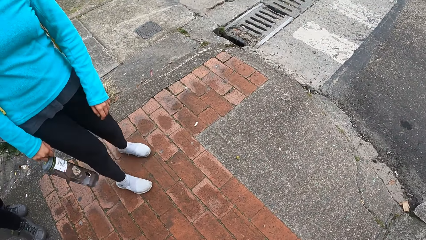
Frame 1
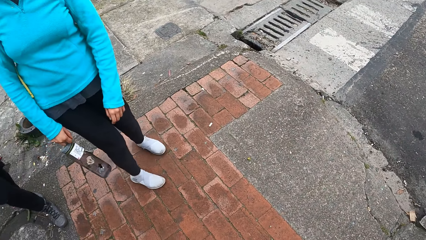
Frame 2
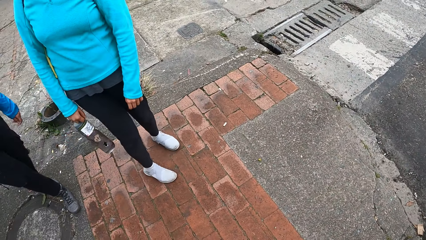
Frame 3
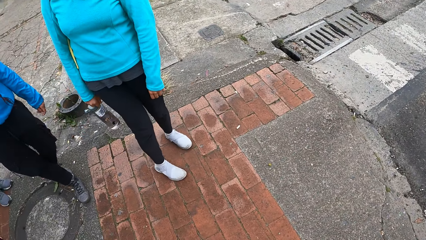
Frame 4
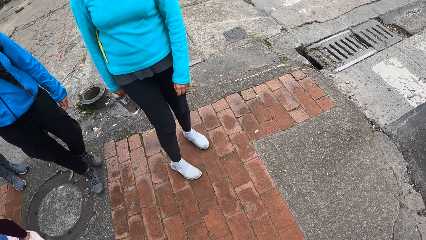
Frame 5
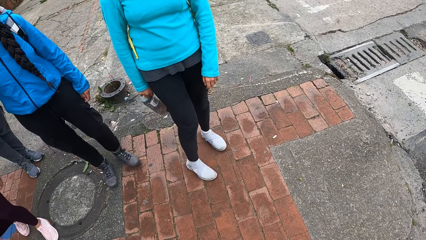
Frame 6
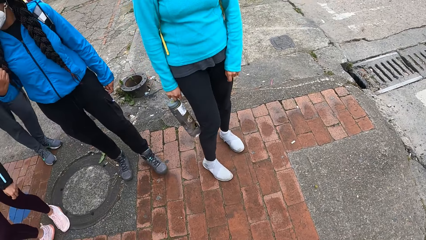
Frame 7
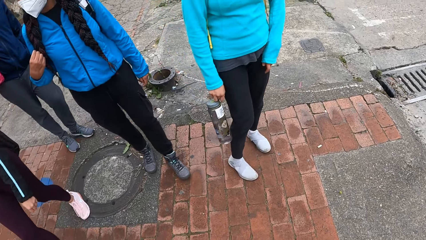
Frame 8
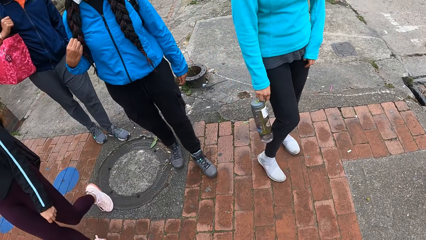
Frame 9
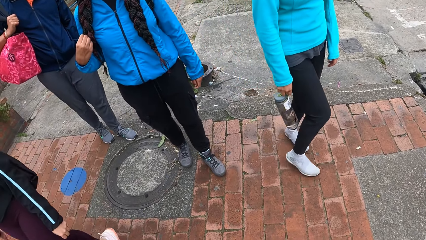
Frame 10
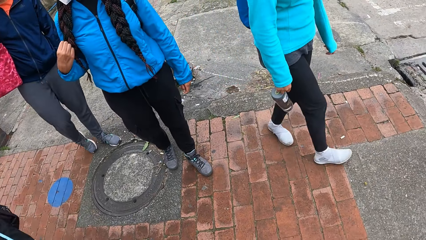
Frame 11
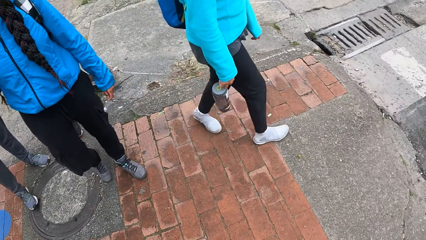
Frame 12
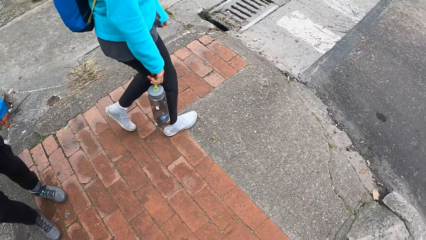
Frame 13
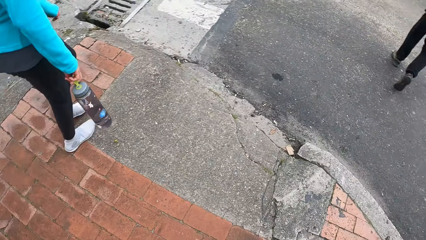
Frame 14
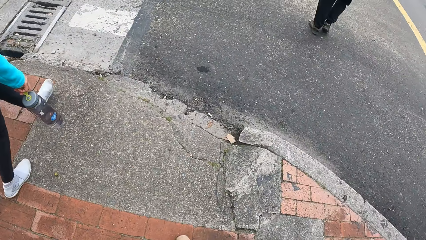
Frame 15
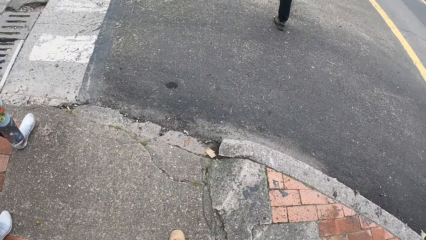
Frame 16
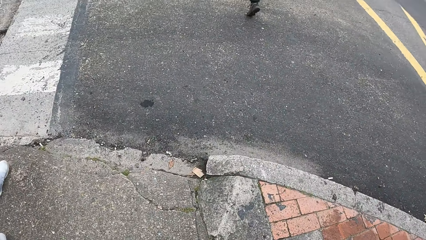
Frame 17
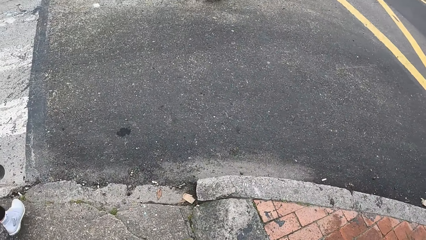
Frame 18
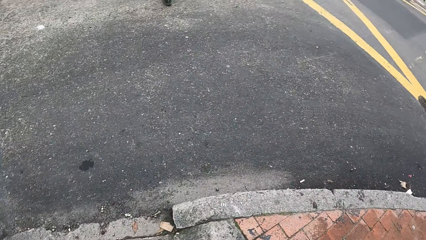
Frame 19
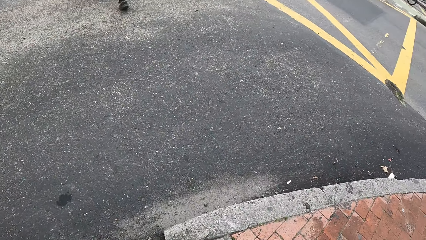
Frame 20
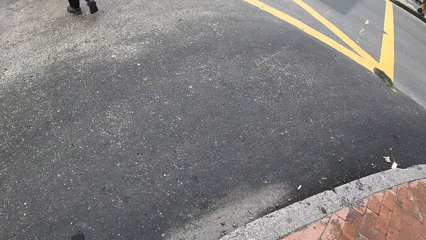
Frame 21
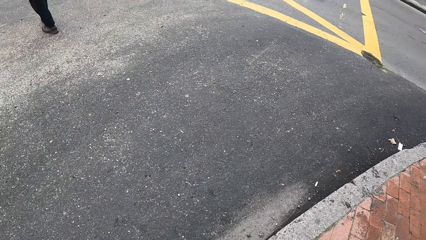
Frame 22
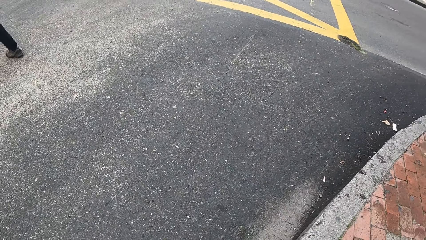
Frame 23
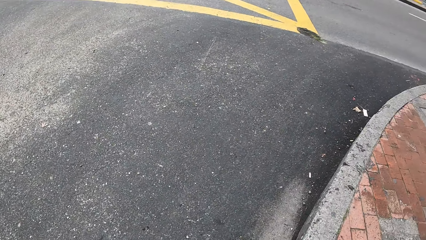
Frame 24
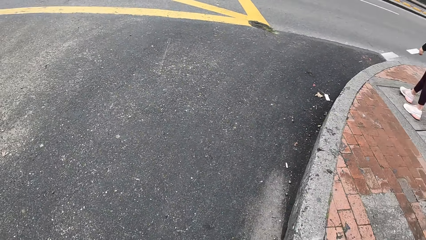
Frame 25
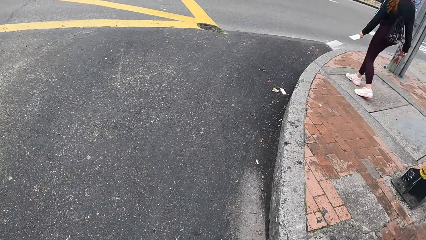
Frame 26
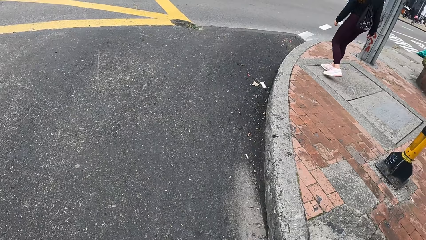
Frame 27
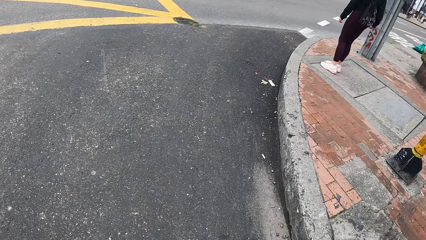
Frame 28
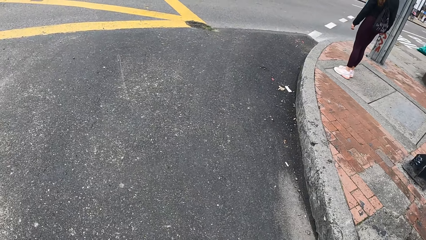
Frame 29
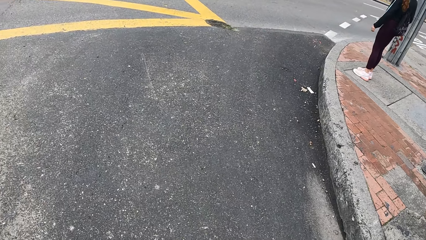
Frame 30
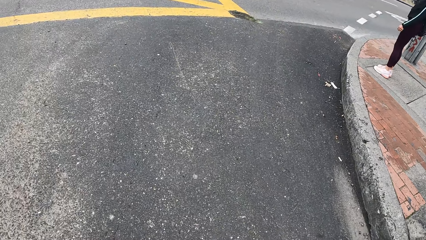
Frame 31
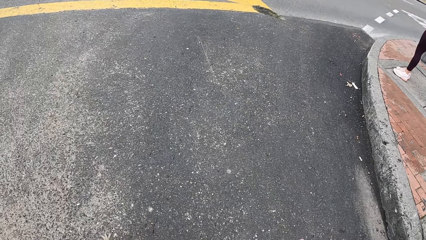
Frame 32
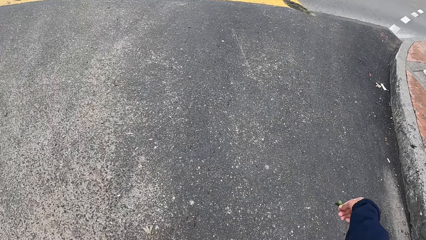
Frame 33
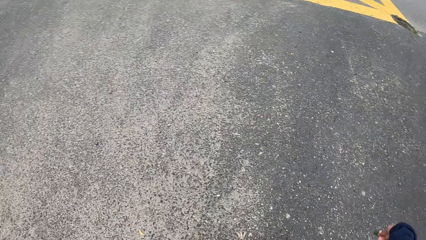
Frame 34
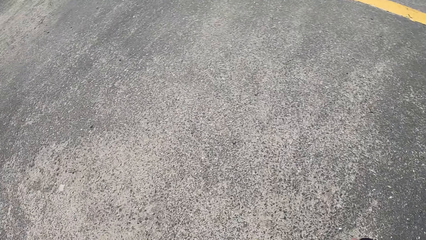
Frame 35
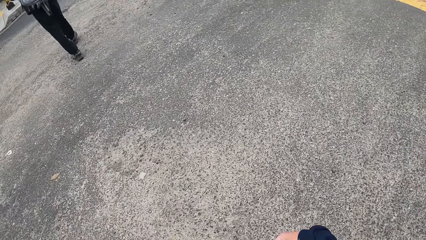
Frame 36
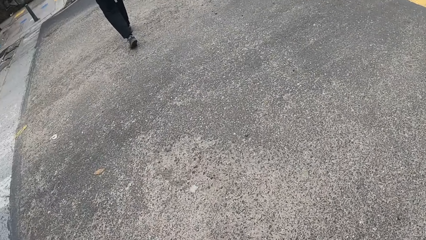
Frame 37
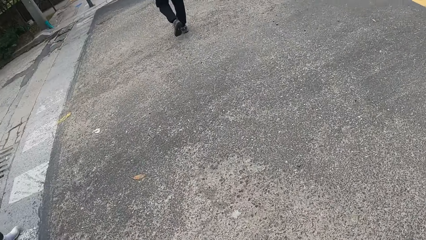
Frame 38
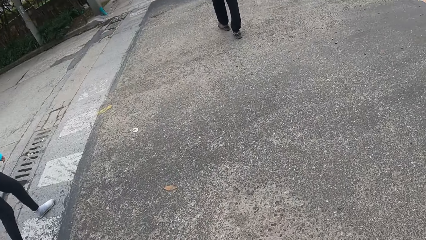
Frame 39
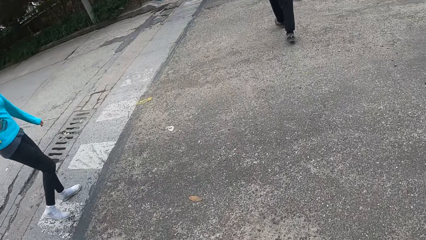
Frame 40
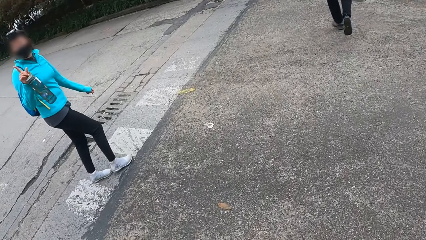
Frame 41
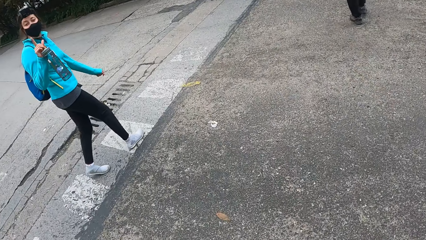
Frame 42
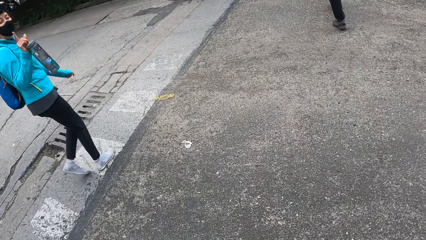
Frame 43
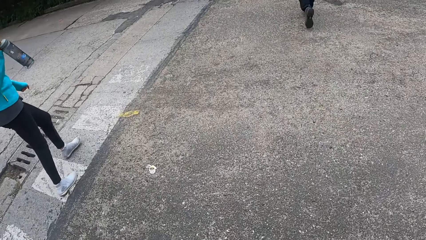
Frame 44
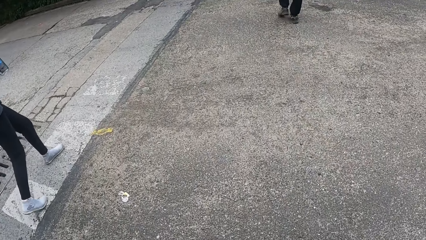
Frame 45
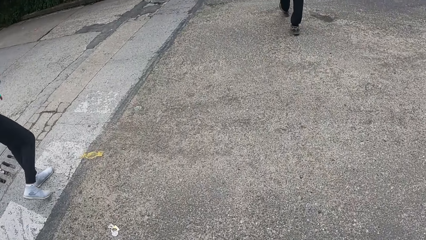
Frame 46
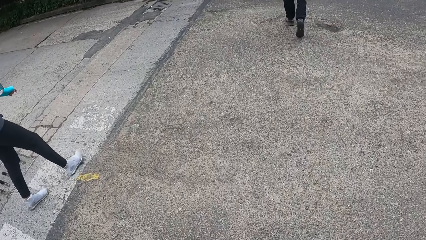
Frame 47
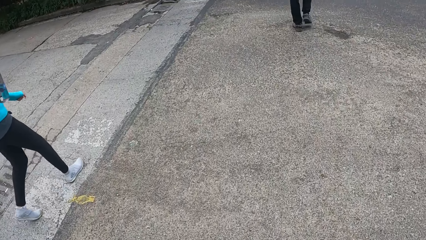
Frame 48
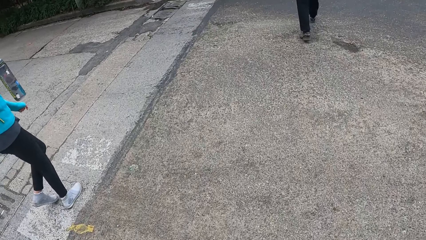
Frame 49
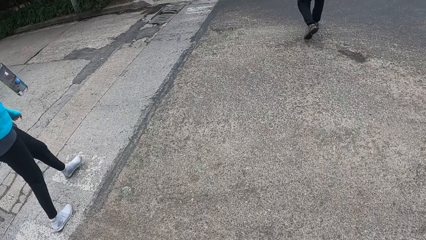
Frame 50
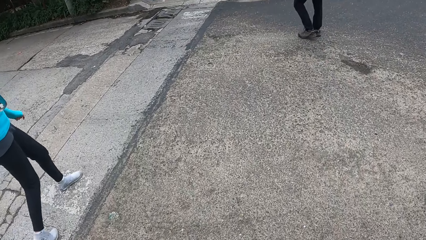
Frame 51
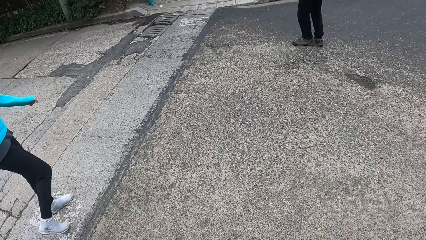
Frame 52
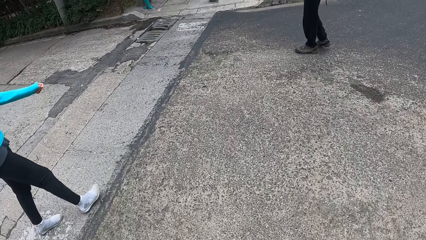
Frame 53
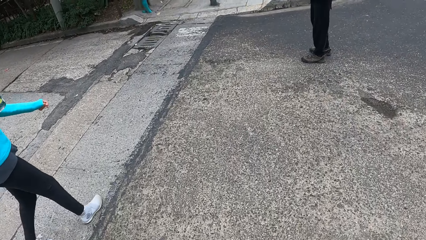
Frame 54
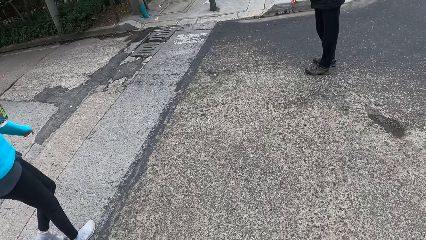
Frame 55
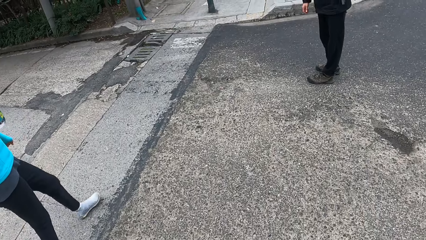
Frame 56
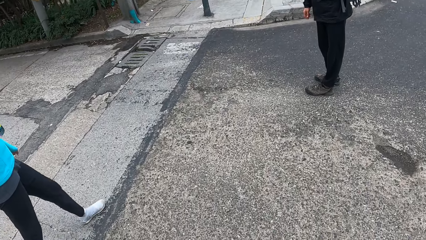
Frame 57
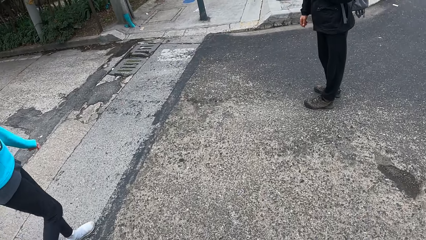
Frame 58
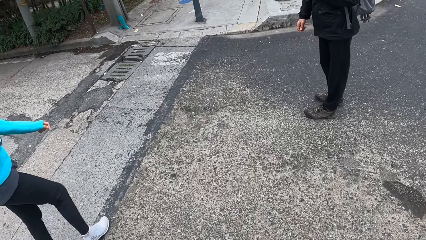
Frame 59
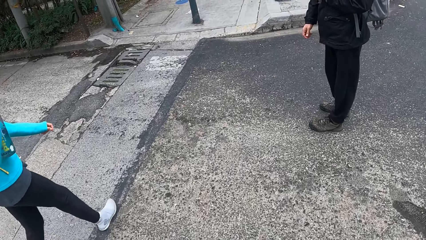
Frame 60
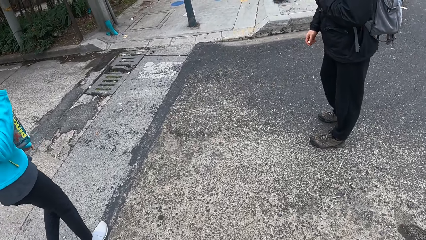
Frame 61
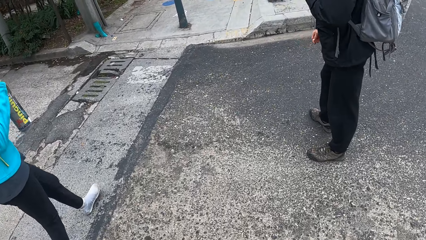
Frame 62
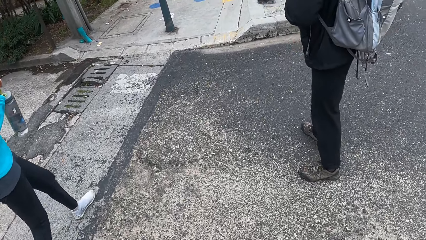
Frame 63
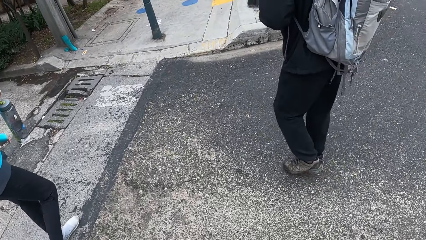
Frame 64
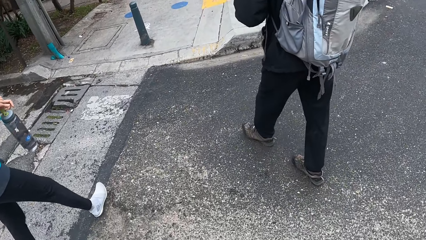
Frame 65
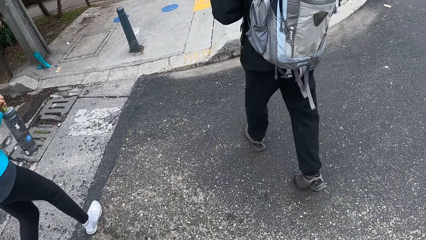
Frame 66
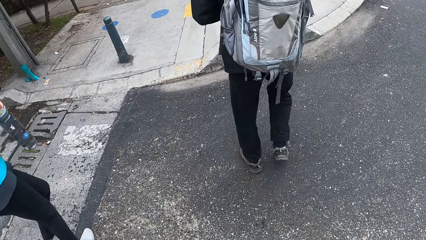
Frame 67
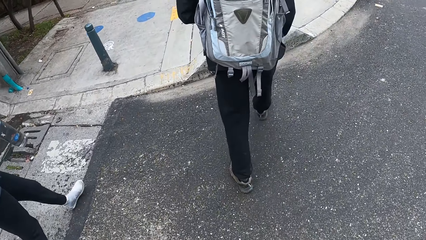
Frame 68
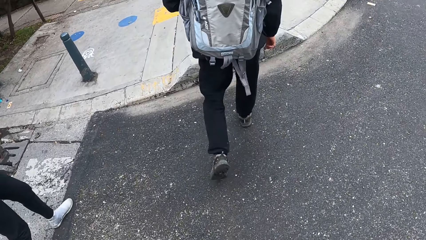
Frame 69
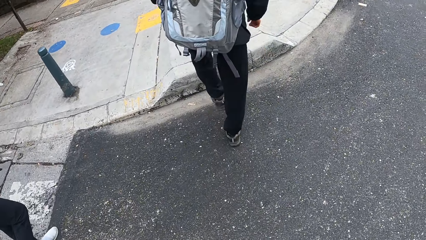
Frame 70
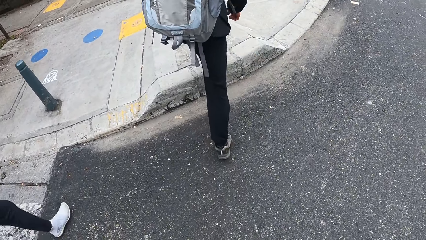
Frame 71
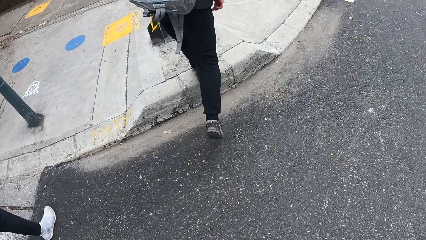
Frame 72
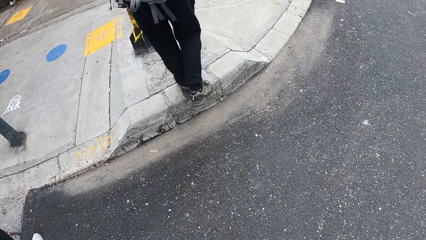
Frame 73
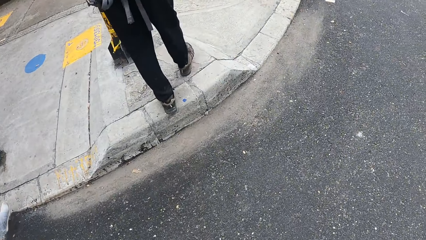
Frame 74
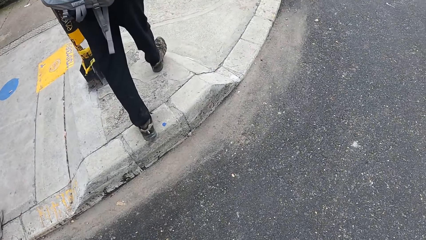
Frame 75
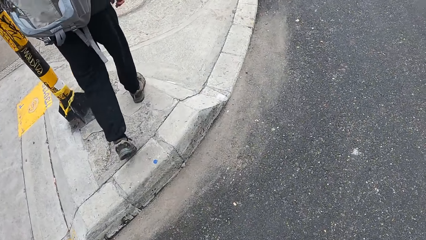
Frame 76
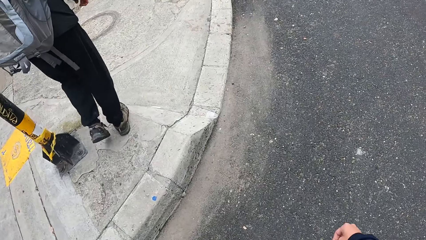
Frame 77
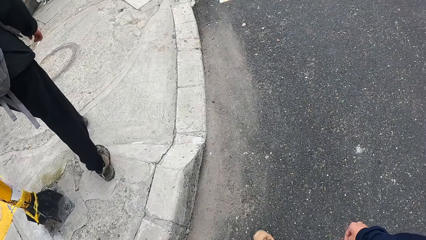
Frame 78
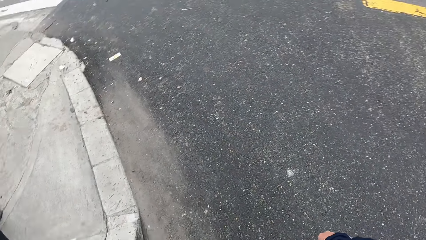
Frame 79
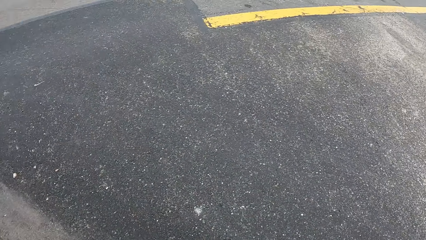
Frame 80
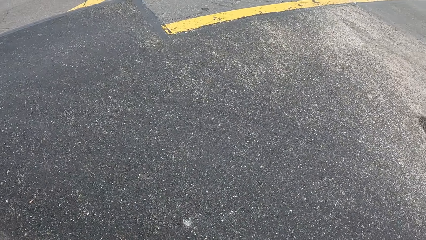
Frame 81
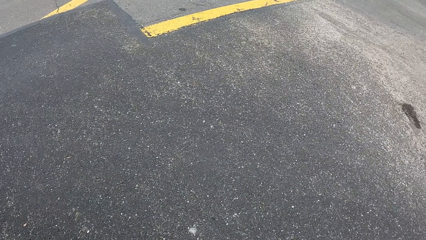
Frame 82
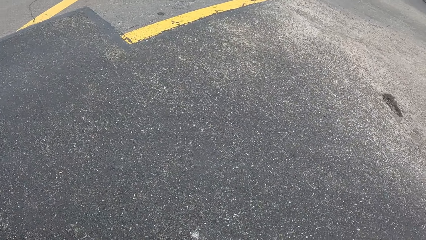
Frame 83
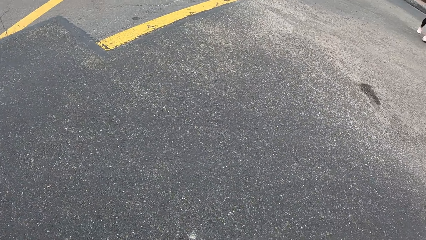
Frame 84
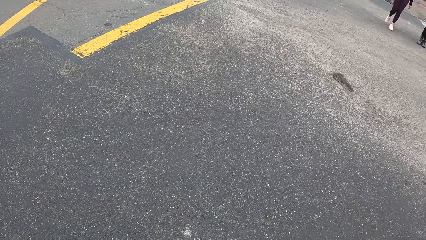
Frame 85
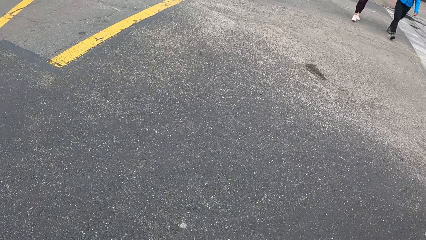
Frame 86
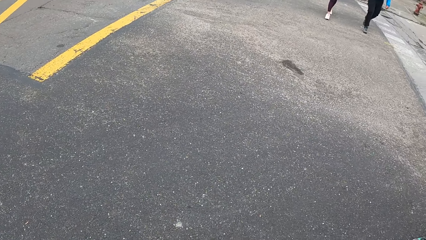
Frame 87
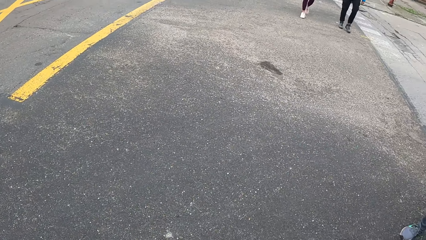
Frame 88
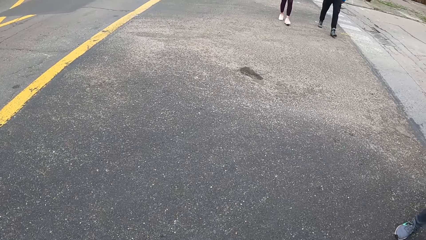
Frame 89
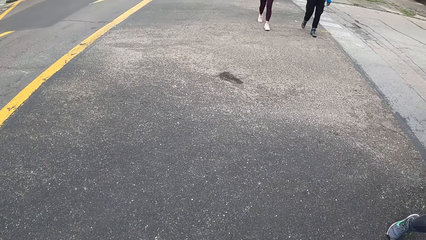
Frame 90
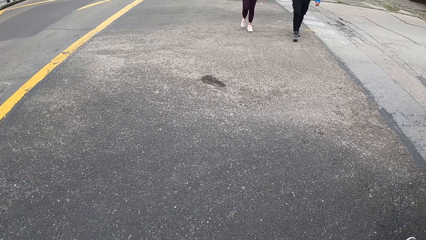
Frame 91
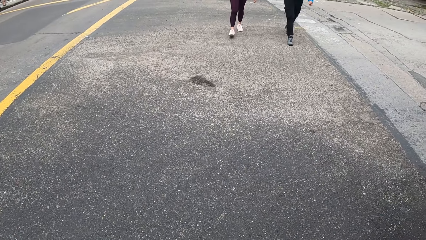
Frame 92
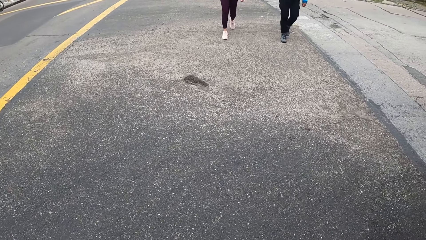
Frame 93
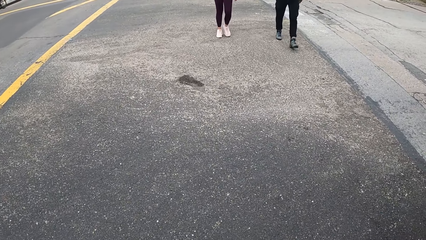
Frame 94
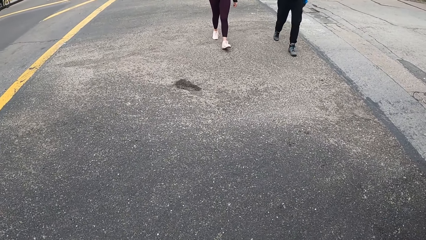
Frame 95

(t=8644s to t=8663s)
The camera wearer walks across a paved road with the group of people. A person stands on the road. The person moves around. The camera wearer looks around. A woman and another woman walk towards them.
